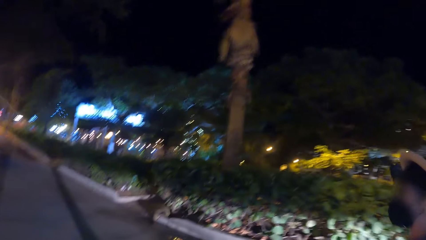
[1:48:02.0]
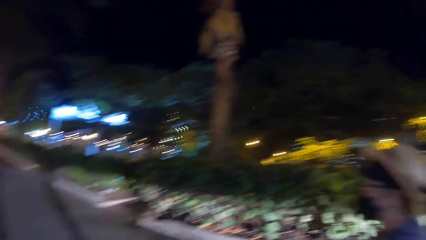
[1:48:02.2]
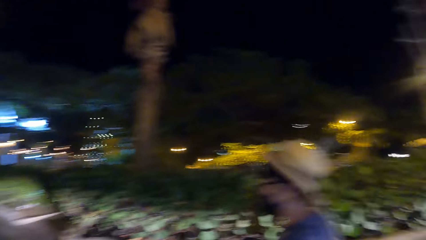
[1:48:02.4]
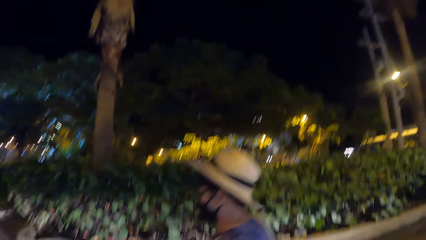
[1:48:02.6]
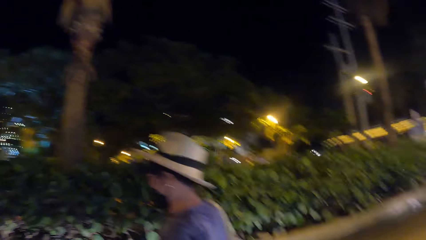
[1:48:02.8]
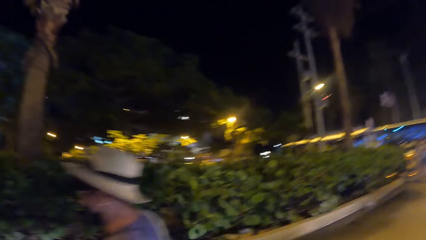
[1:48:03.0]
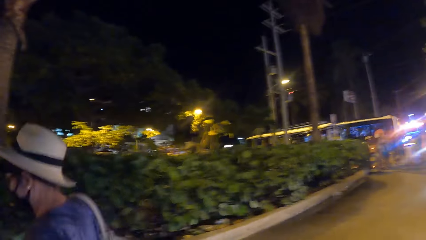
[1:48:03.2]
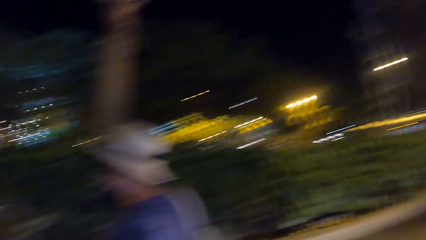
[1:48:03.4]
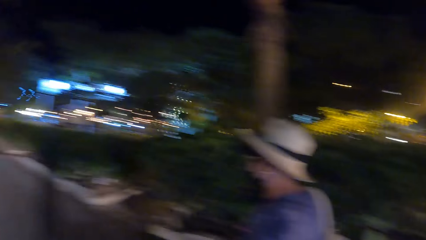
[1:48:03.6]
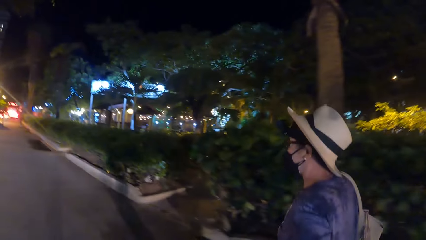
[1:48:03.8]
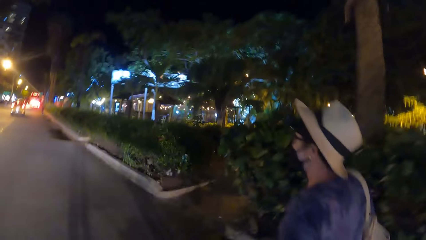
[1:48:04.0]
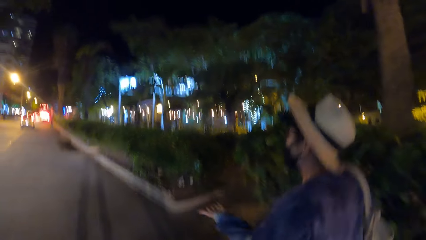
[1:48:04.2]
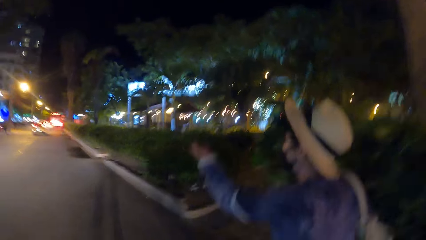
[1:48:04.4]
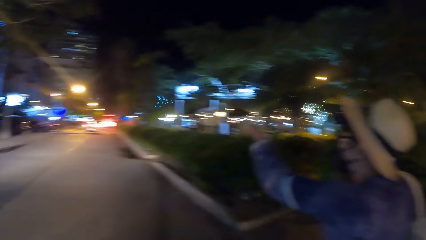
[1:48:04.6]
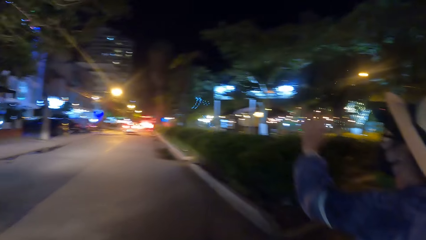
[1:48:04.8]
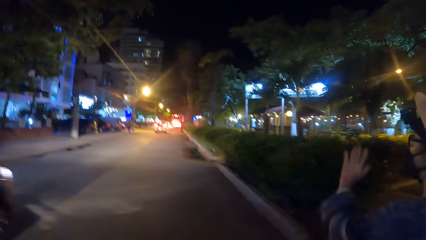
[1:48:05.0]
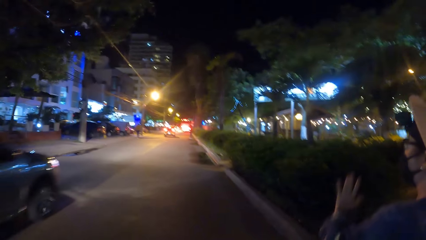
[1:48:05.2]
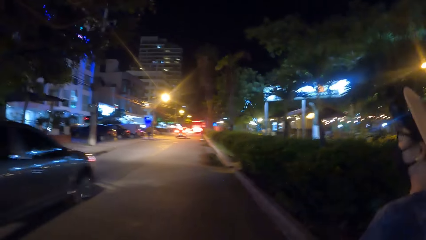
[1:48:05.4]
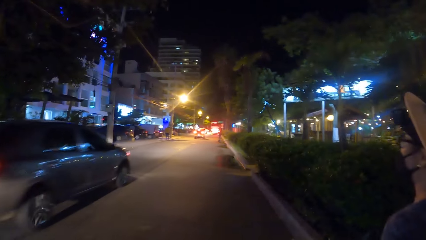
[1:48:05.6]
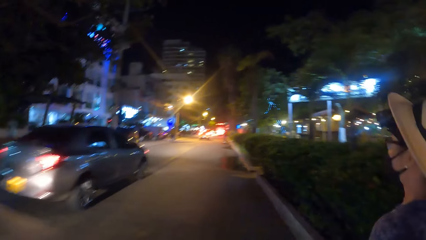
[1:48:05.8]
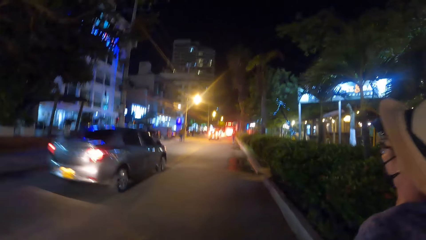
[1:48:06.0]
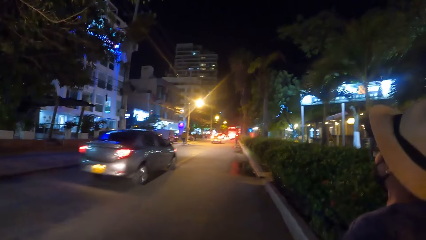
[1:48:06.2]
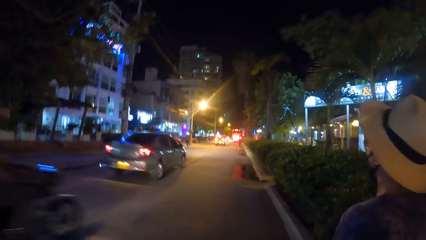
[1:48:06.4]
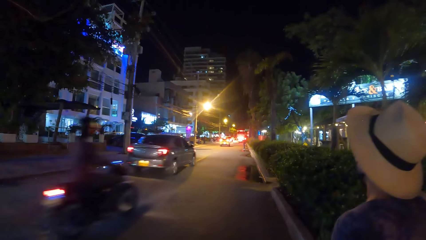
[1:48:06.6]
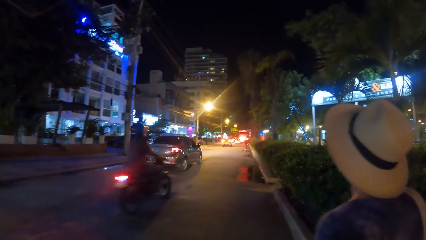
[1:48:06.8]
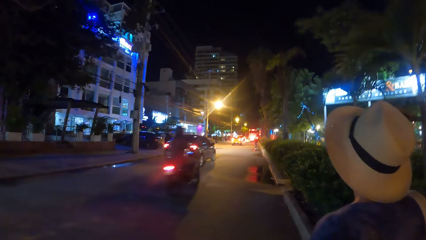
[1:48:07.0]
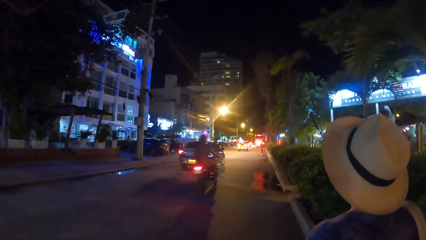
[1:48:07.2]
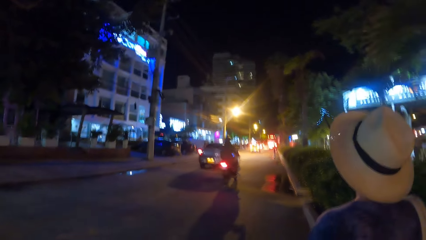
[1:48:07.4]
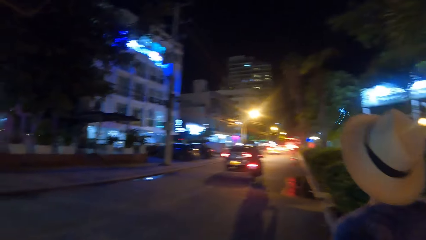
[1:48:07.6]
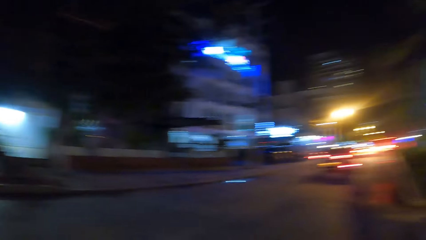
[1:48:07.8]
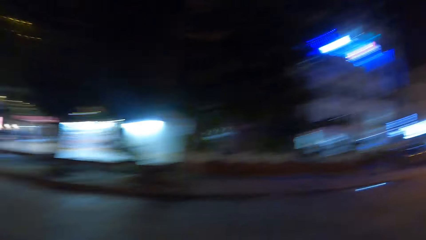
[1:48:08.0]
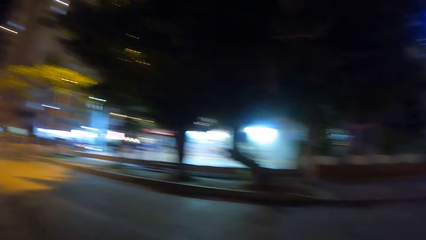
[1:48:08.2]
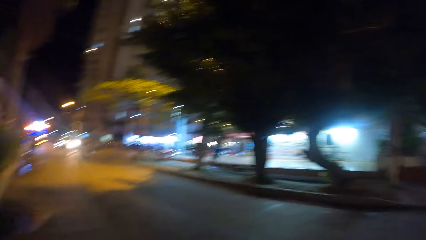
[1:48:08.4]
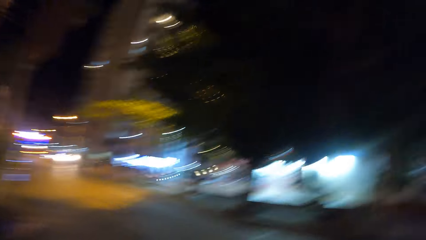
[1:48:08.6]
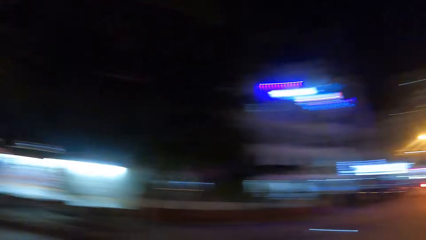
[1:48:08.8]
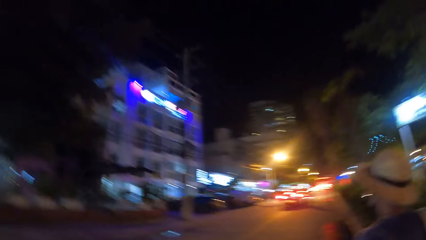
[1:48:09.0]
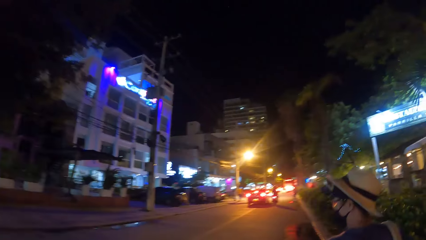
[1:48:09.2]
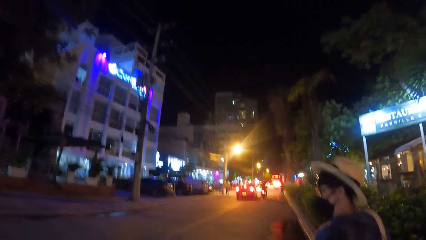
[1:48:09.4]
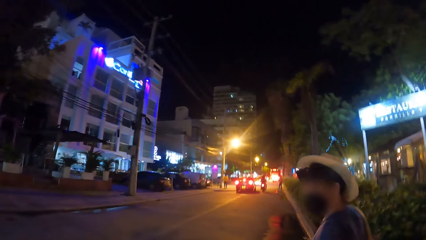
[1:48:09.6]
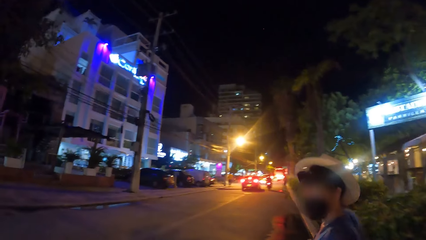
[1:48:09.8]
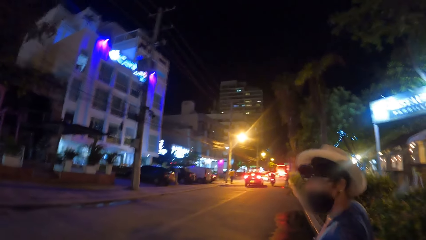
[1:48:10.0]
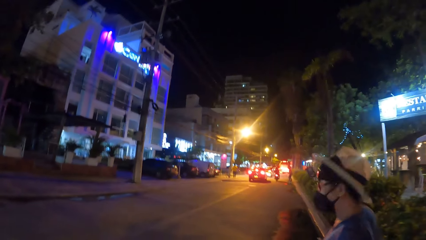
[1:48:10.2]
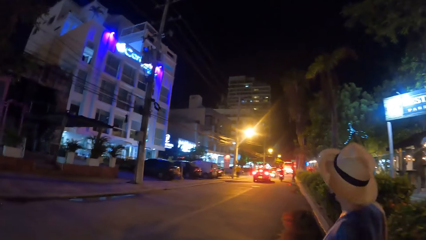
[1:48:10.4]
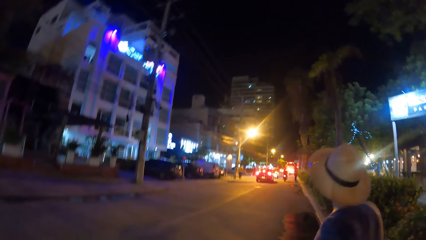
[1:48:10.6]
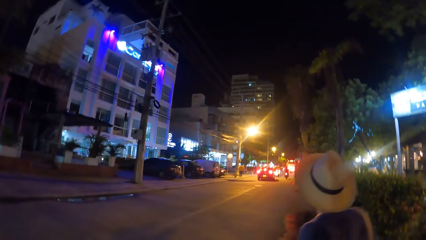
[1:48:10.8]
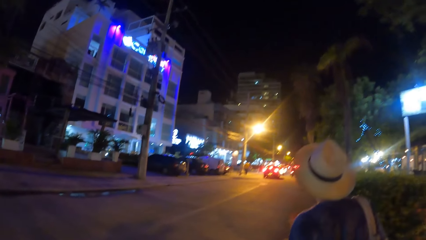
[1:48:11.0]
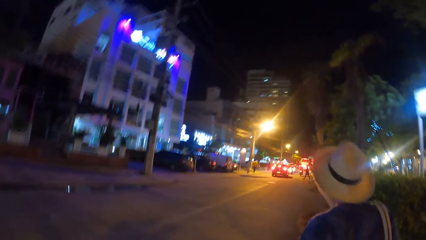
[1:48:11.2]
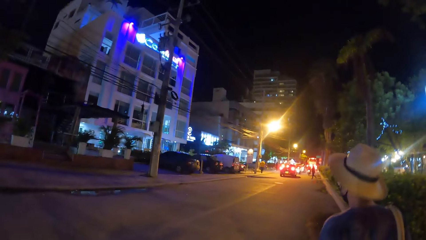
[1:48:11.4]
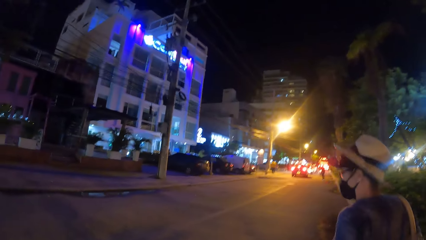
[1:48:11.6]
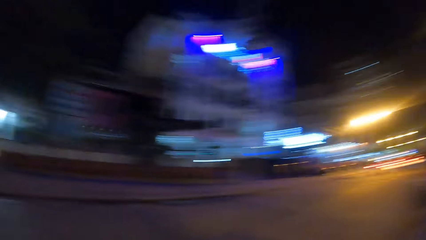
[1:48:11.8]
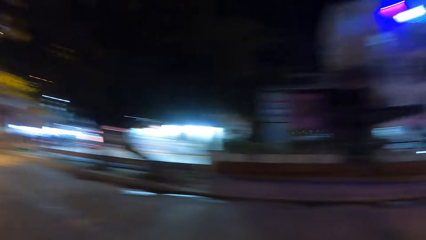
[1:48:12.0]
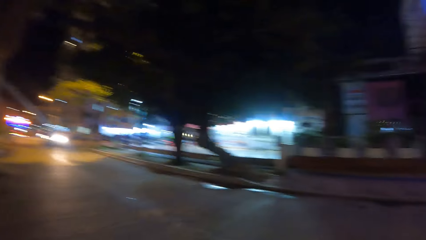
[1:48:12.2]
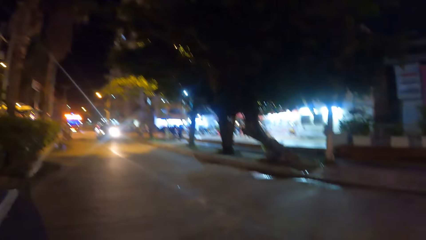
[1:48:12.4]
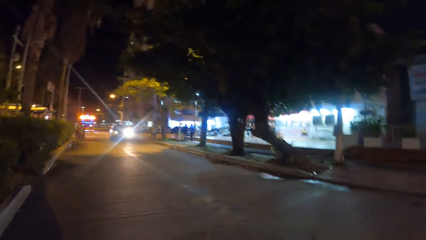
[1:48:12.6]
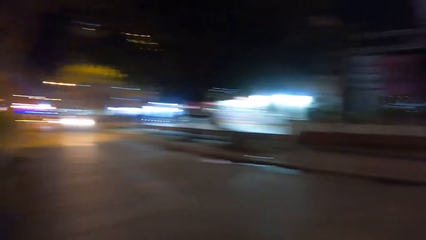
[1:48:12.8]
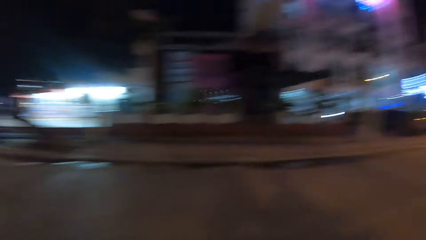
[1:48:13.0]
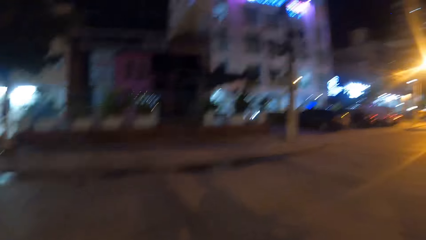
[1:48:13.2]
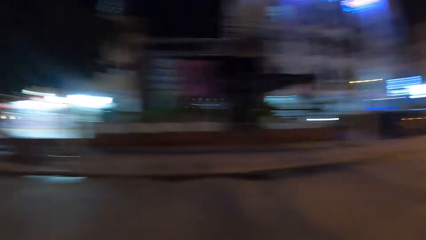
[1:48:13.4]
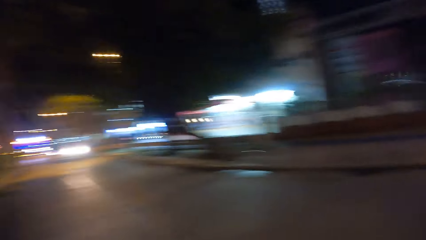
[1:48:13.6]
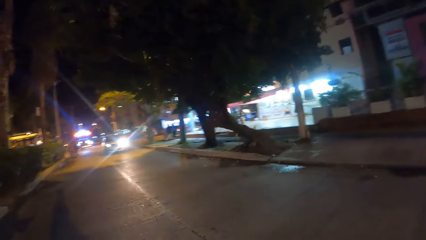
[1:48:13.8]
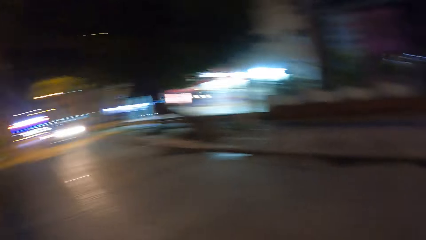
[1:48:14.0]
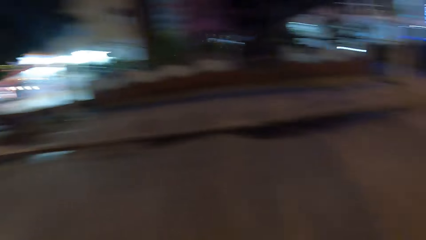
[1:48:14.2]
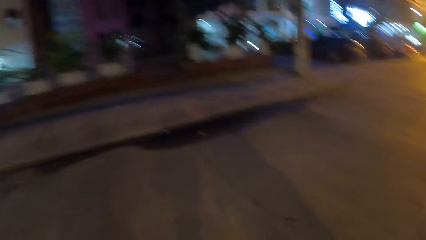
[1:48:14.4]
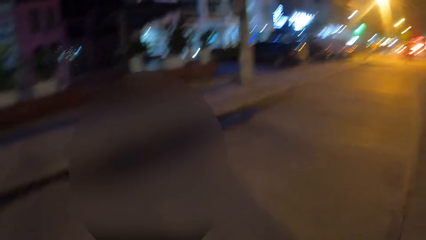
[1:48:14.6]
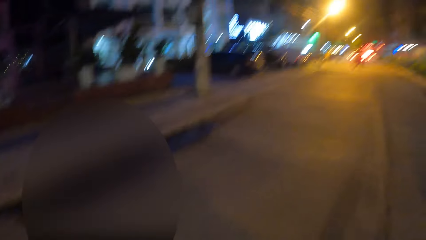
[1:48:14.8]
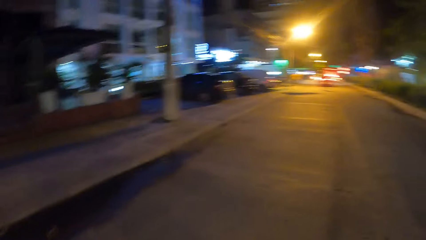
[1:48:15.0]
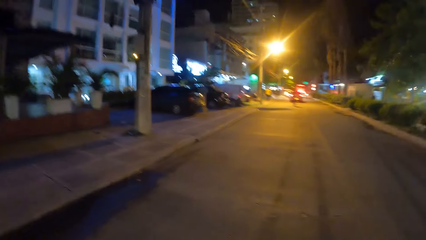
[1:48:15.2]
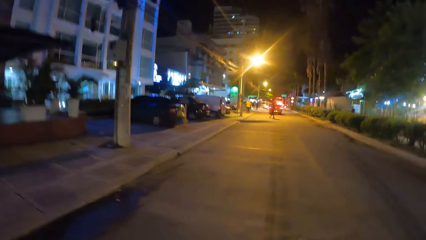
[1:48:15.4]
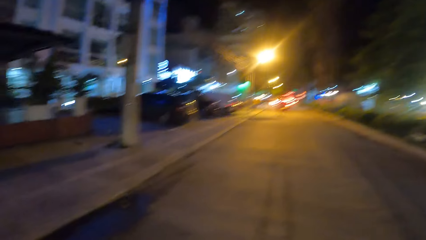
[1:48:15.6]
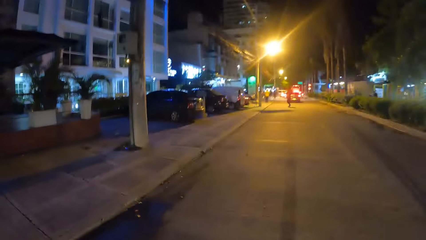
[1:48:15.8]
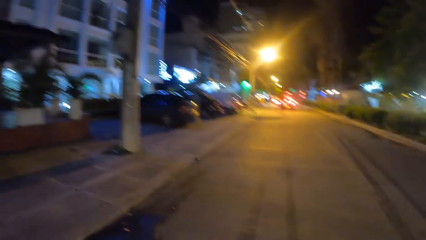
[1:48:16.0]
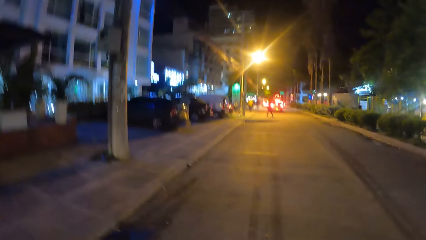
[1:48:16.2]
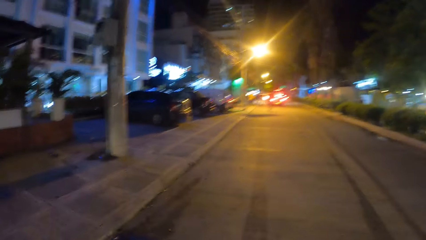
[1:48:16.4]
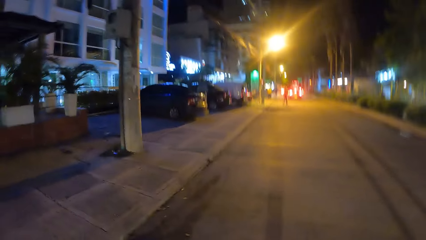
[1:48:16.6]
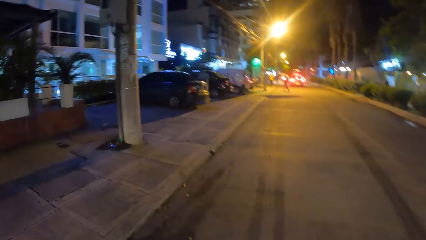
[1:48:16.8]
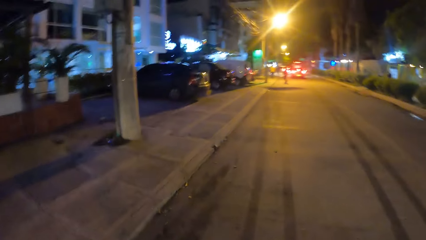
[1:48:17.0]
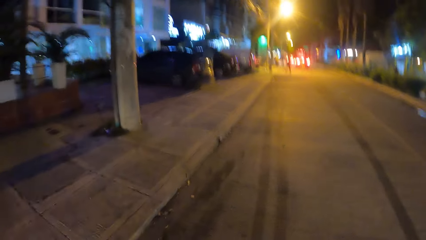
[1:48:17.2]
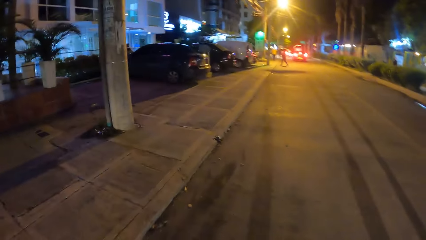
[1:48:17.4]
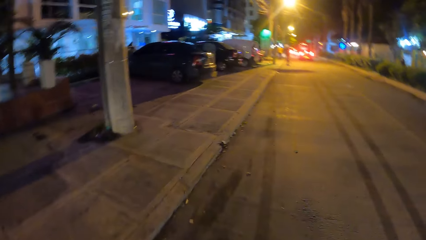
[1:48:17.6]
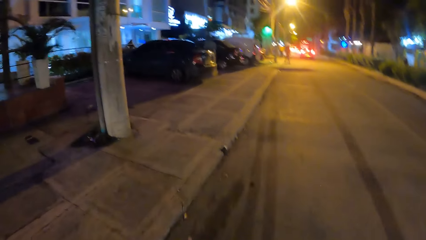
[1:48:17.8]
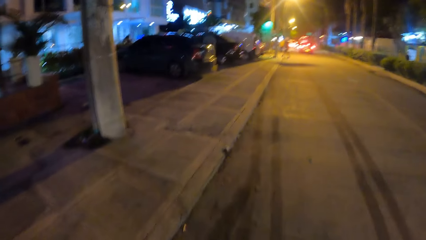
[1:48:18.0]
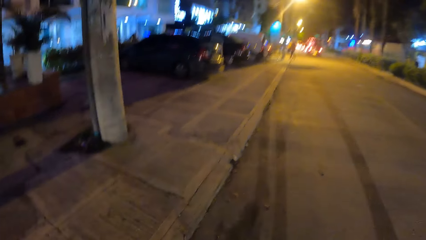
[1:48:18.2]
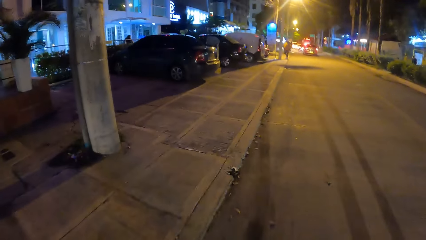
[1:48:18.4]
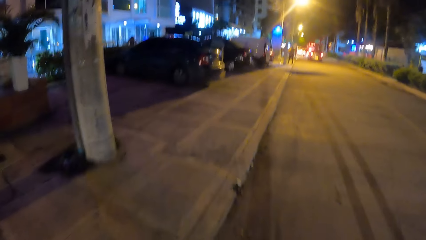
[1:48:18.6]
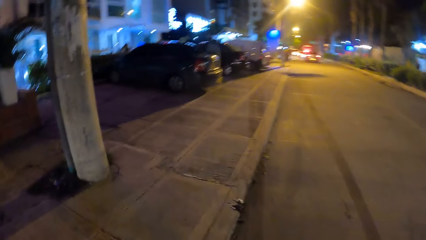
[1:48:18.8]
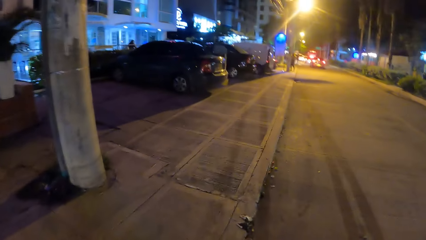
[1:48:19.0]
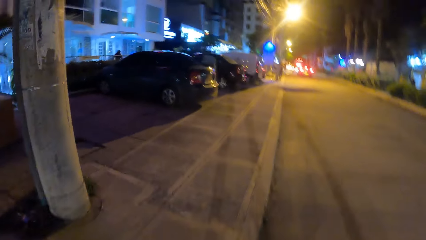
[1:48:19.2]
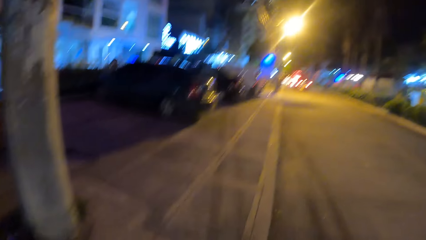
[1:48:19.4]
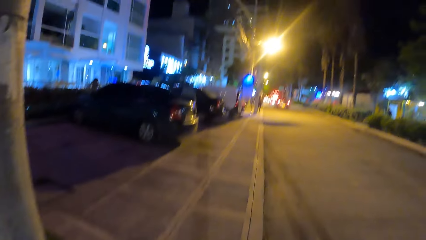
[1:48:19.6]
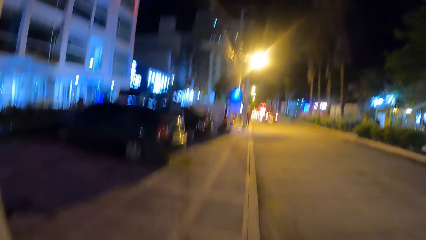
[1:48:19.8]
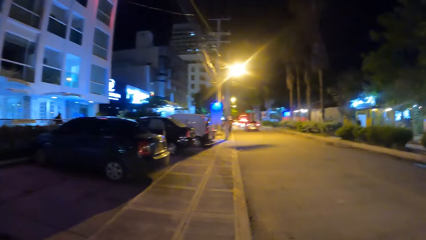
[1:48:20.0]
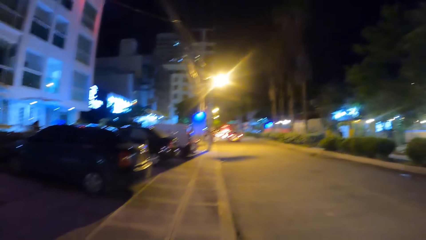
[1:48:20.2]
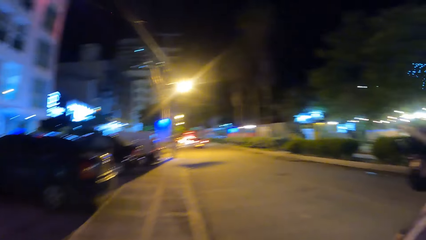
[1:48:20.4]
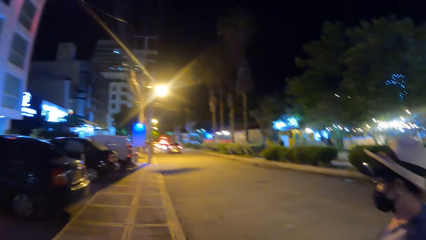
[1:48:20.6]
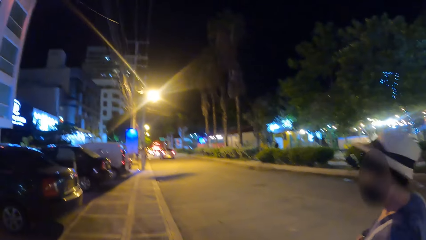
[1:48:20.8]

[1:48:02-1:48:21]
A person points ahead with his hand. The camera wearer looks around a city. They look at the person. They look around the city. They walk outside.
